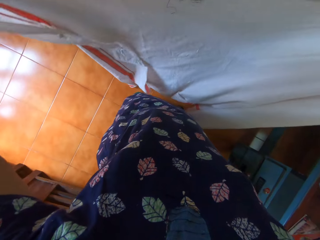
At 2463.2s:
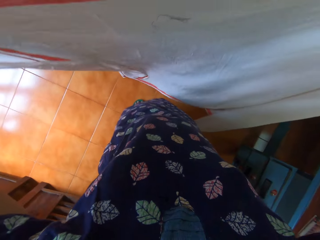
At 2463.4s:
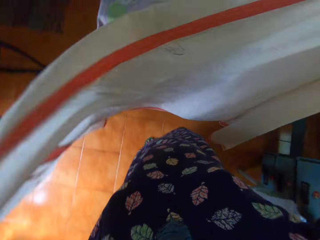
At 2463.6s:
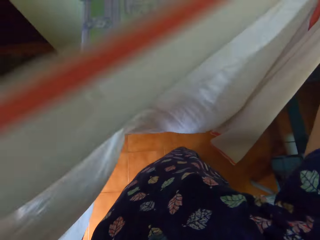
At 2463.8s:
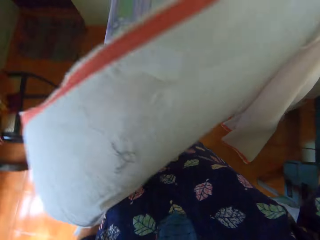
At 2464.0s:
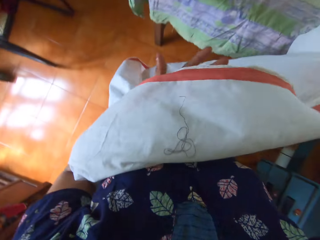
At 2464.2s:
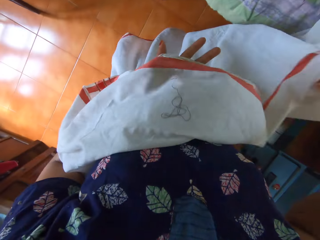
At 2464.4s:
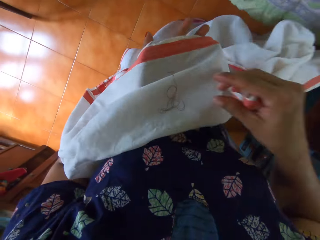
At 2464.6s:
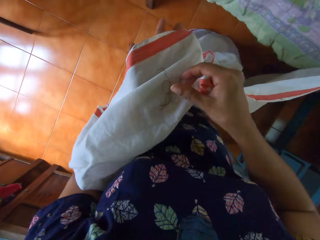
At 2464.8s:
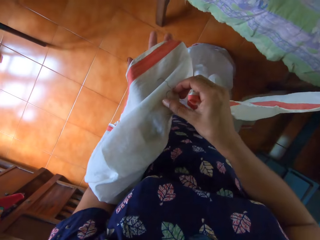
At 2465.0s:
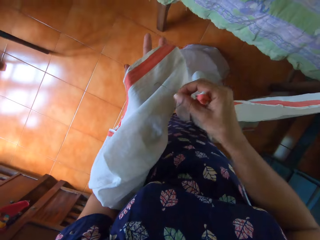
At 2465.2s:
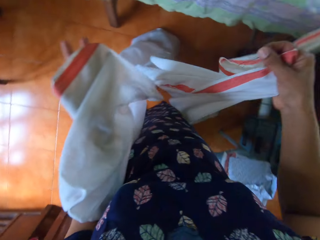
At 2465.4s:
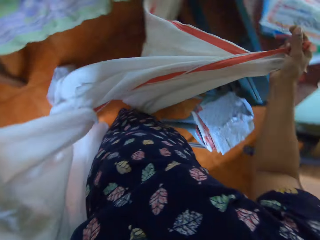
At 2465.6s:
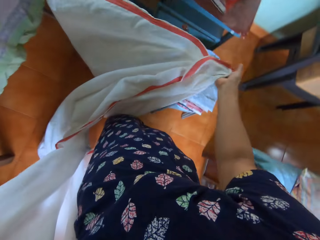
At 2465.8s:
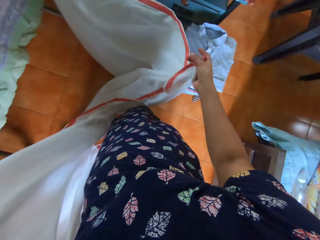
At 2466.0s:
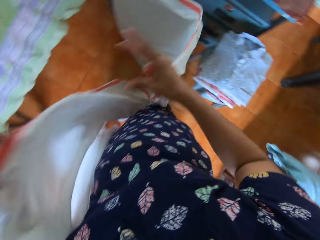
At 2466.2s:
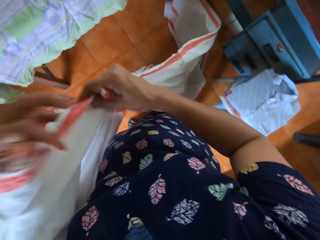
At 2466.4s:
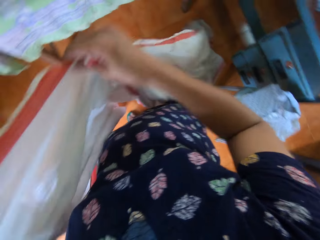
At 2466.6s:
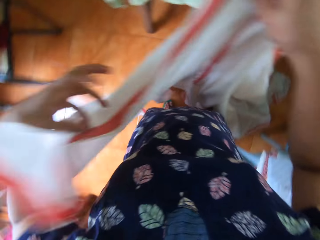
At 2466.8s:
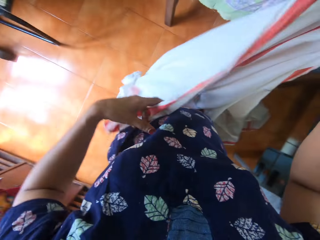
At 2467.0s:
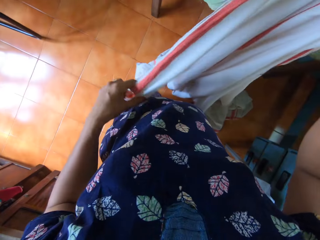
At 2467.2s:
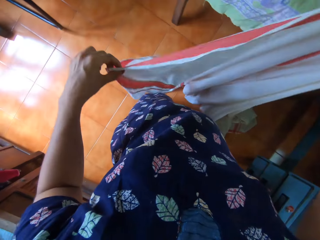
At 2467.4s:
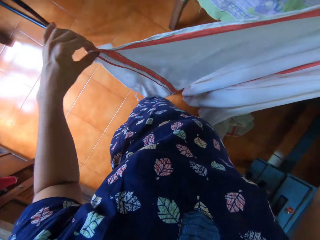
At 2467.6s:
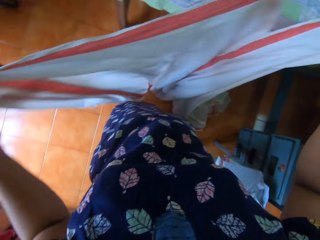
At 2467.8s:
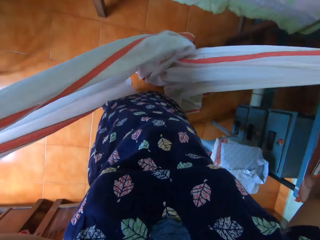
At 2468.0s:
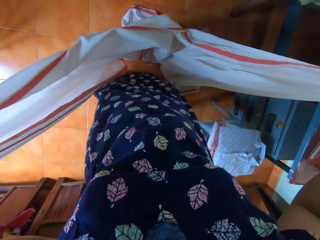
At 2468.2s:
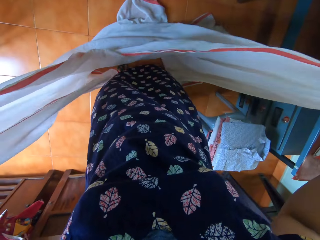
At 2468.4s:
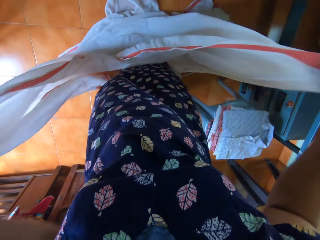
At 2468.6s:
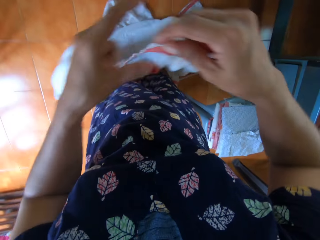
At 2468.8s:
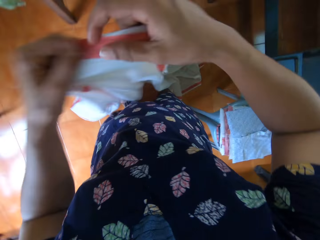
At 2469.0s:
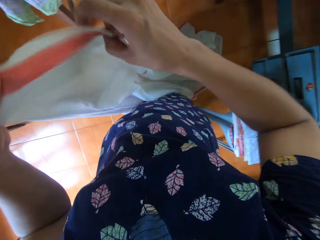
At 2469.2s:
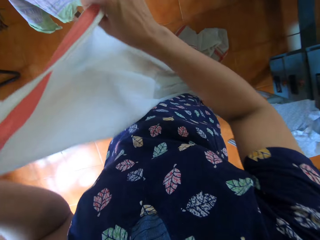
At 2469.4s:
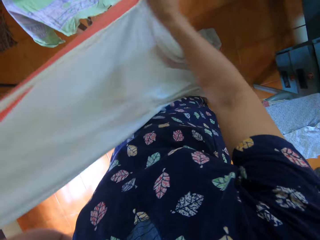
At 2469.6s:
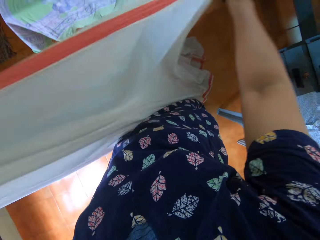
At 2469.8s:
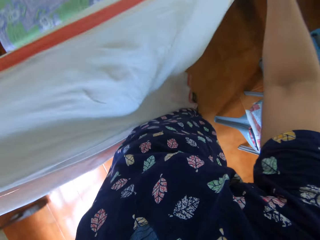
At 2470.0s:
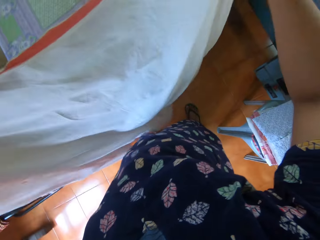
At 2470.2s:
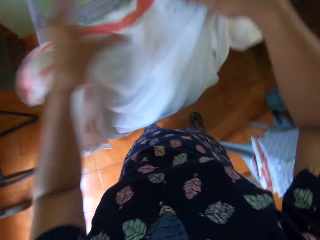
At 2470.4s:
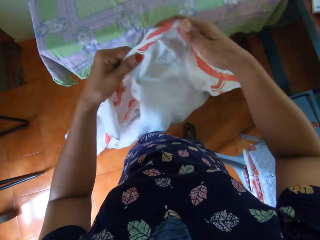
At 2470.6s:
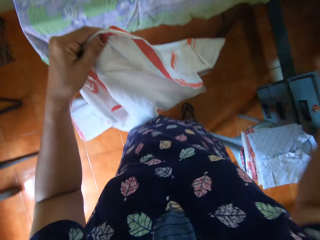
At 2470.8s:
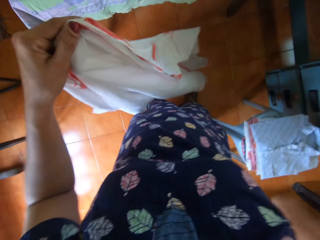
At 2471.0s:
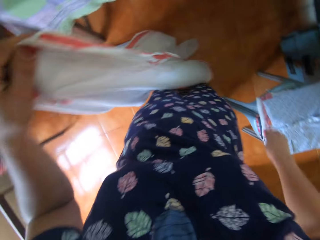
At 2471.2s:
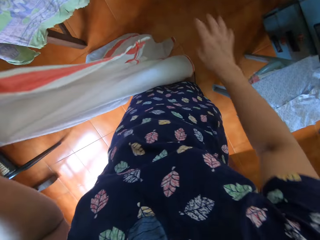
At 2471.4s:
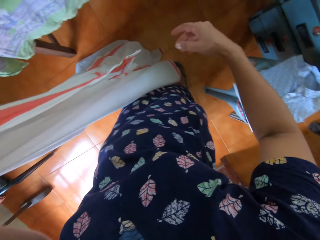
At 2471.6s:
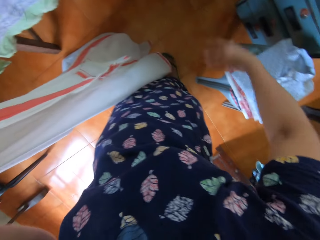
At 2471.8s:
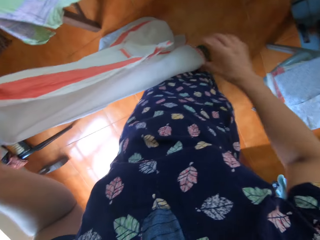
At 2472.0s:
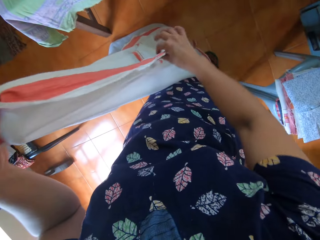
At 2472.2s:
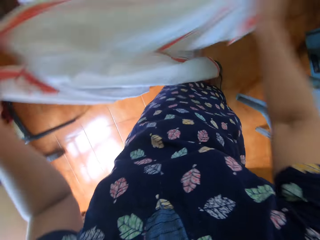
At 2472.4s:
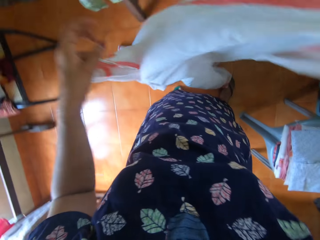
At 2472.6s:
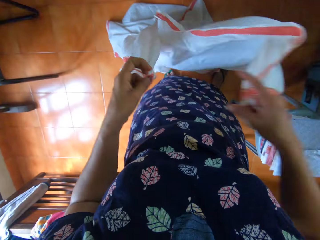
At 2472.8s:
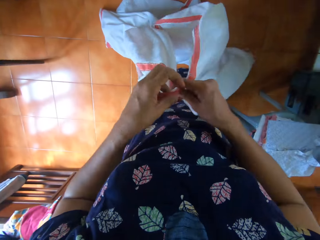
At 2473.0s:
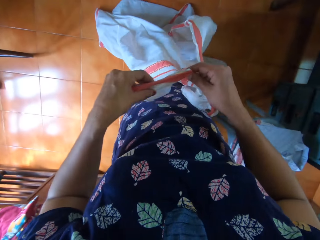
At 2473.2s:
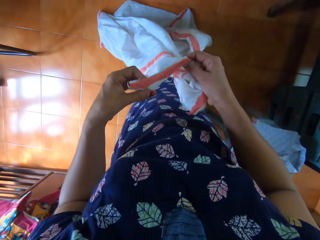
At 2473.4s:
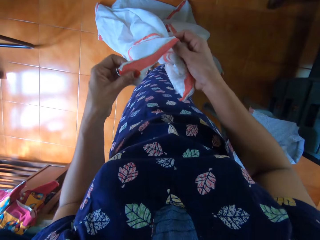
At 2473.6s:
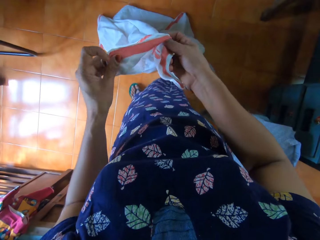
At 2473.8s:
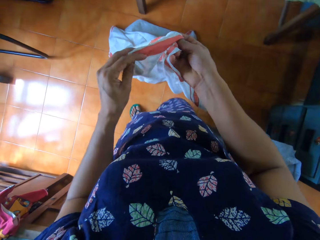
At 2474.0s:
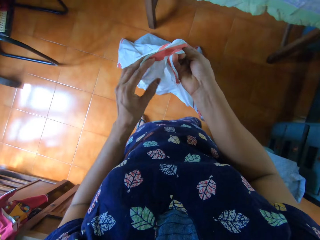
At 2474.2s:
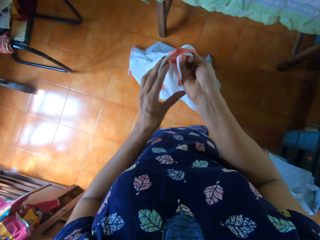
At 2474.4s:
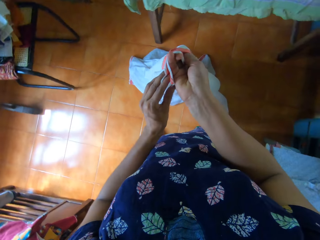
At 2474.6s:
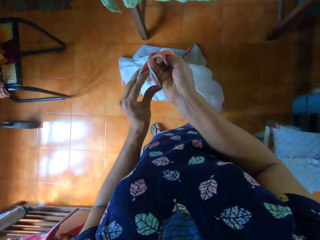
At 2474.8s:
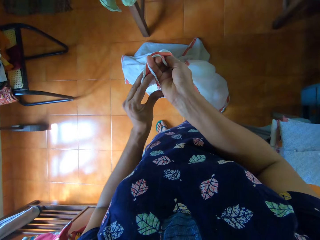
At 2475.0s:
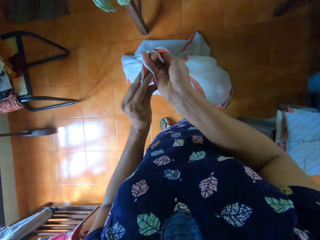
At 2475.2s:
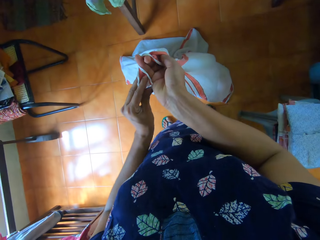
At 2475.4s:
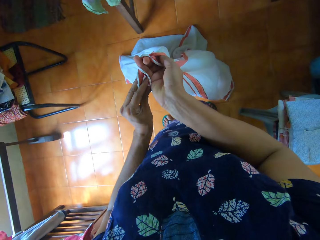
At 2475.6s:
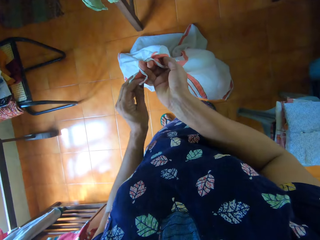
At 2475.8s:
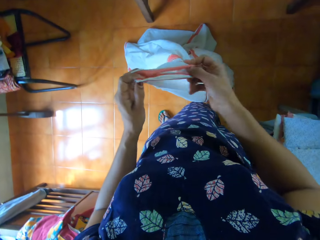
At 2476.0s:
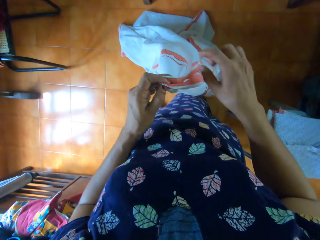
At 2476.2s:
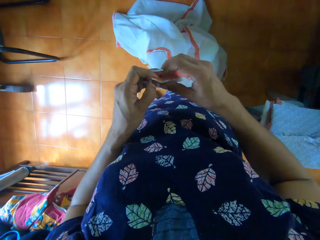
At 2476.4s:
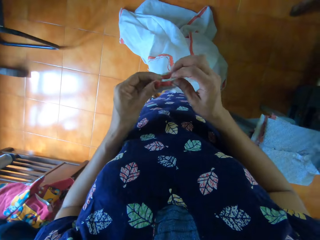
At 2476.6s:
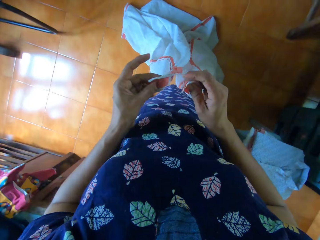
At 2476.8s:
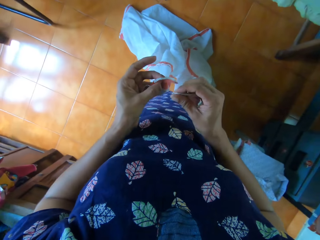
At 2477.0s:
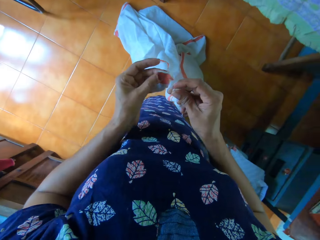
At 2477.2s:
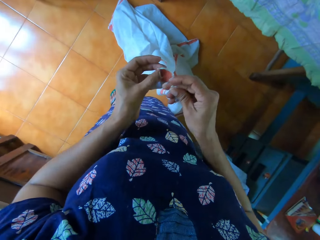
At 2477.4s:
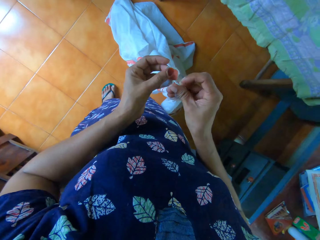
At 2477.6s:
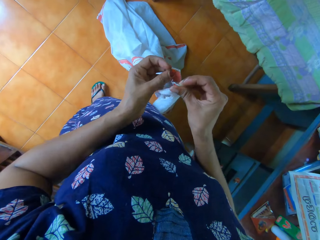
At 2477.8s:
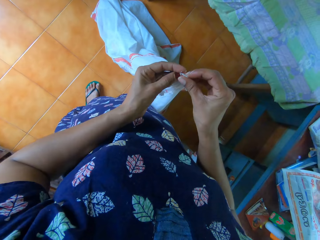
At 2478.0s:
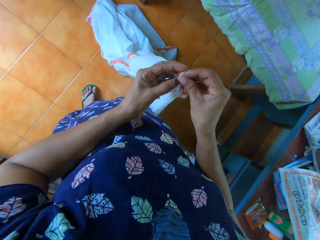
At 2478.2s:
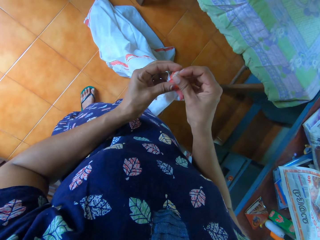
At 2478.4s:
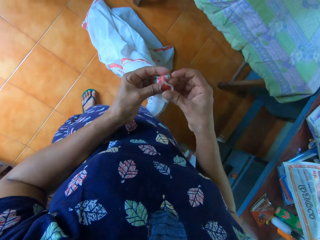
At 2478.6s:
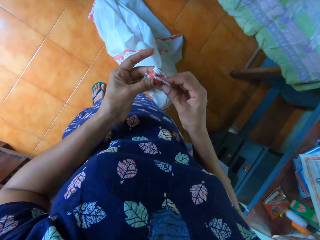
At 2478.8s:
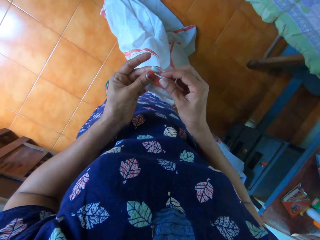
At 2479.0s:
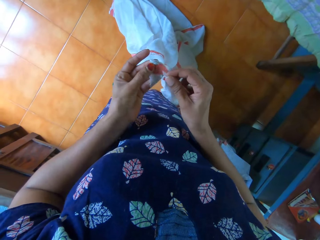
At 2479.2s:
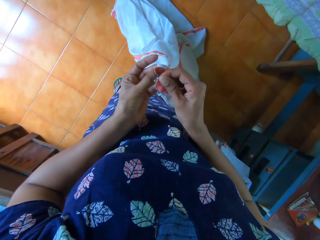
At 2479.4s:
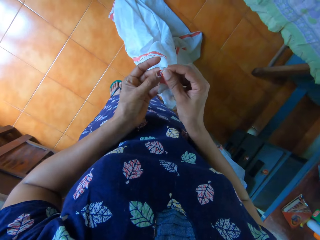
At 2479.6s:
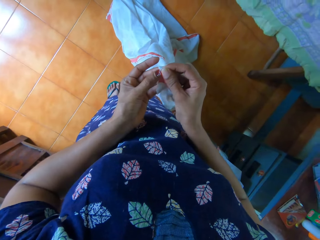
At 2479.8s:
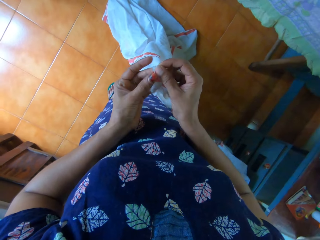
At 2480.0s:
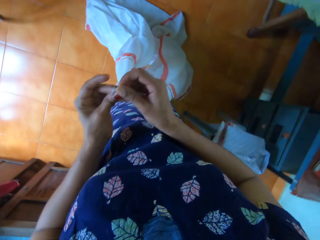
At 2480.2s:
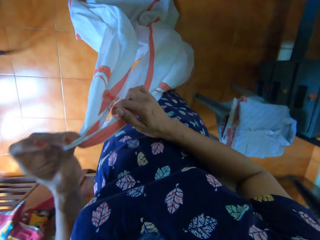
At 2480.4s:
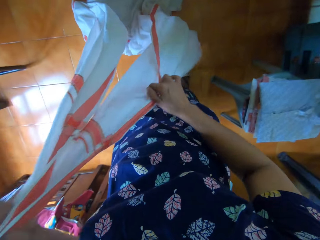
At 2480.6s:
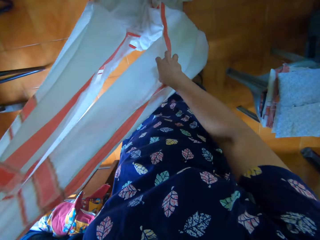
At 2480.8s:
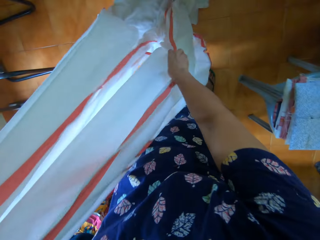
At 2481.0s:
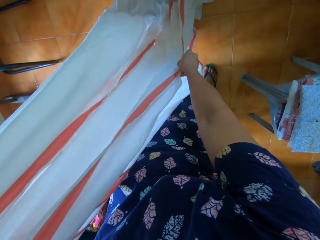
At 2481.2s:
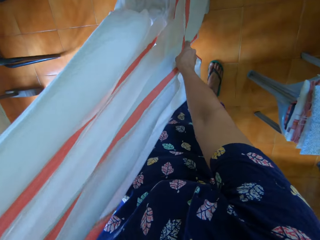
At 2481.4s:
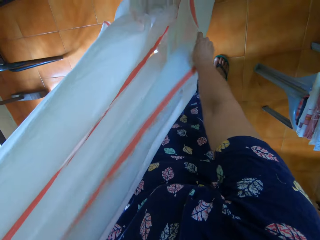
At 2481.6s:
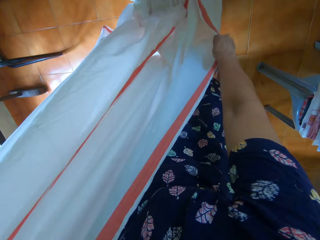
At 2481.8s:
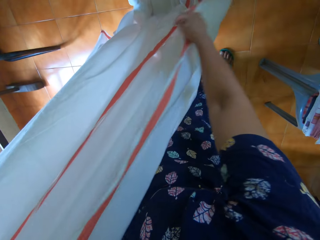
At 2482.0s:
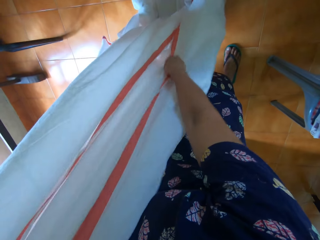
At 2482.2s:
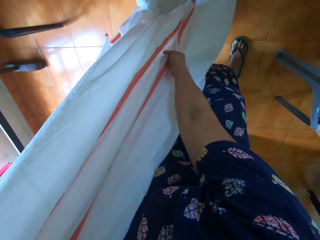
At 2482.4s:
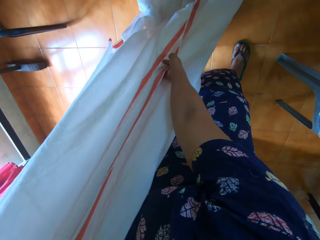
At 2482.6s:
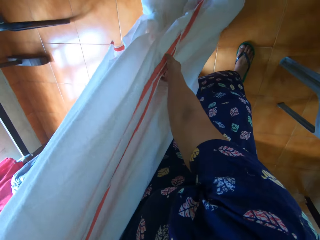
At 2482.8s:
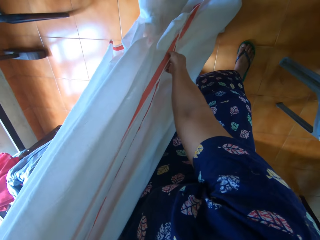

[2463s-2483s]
The camera wearer opens up a part of the bedsheet with both hands. She lowers a part of the bedsheet with her left hand. She picks up a piece of thread from the part of the bedsheet with her right hand. She throws the piece of thread on the floor. She straightens the bedsheet with both hands. She removes a piece of thread from the bedsheet with her right hand. She drops the piece of thread on the floor. She holds the bedsheet with her right hand. She folds the bedsheet with both hands.

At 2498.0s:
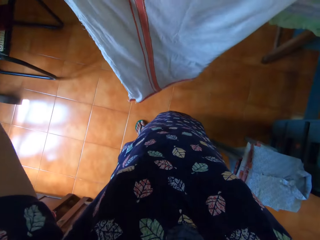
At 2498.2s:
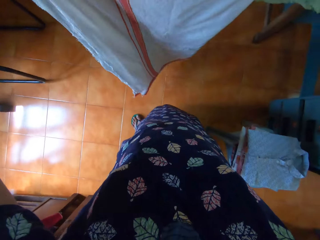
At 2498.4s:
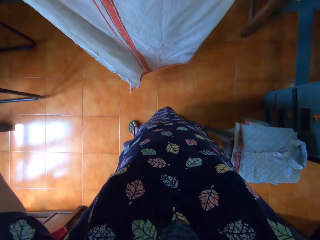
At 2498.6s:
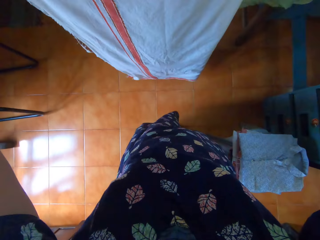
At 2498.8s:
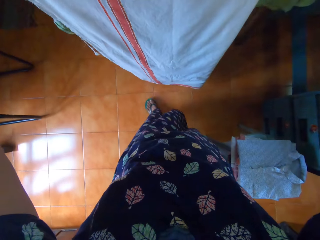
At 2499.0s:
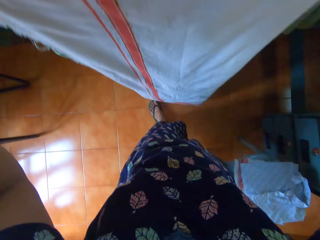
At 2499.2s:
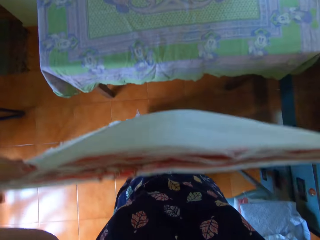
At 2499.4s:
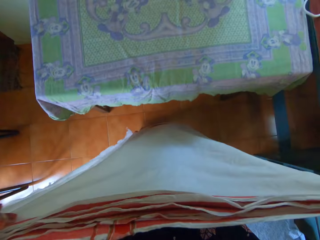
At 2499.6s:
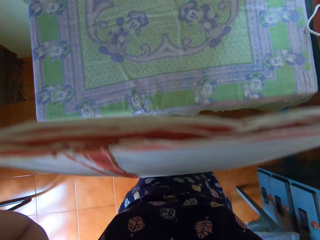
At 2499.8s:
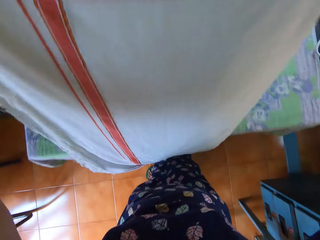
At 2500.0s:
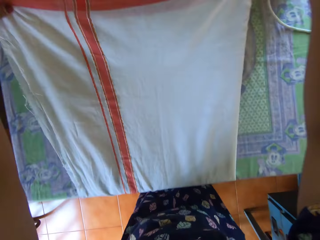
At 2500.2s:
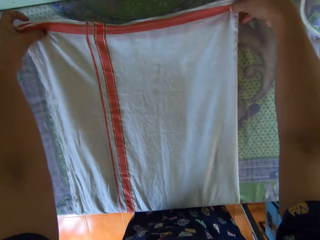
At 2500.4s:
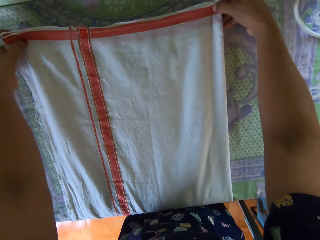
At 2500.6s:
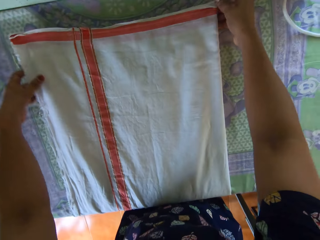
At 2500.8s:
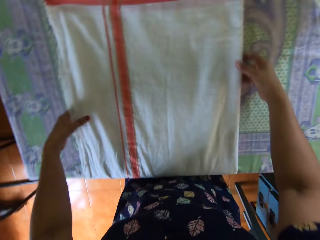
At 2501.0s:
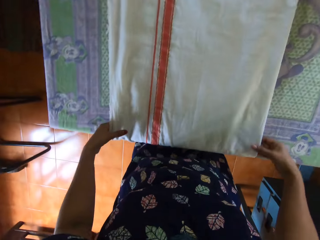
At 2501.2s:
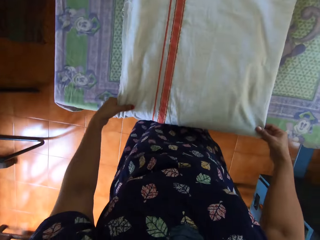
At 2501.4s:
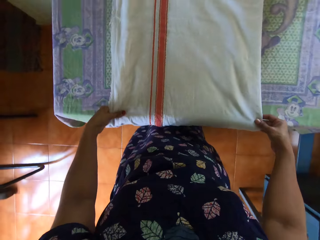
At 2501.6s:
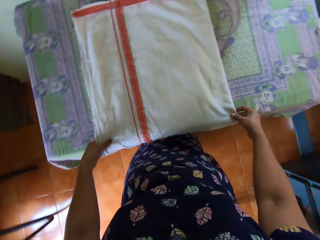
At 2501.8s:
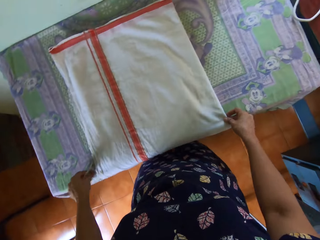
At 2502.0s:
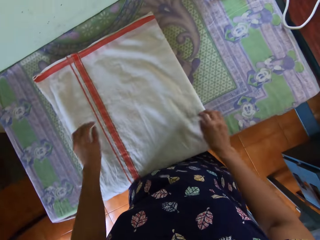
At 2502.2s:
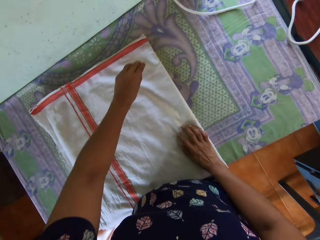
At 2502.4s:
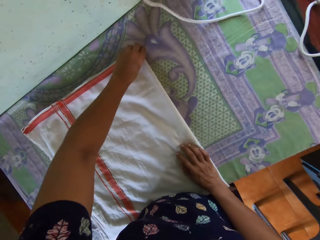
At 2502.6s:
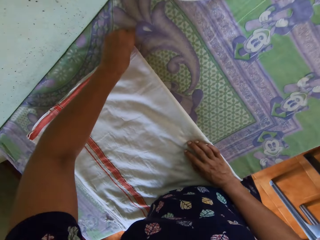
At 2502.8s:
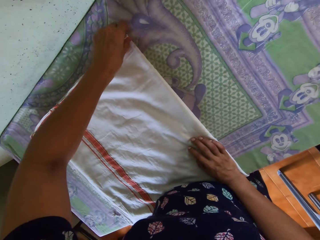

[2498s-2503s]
The camera wearer places the bedsheet on the table with her right hand. She straightens the bedsheet on the table with both hands. She adjusts the upper end of the bedsheet with her left hand.
